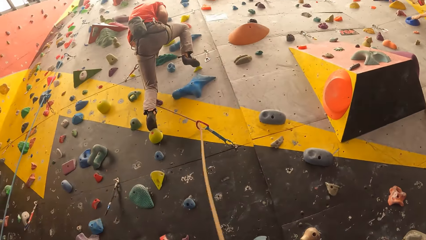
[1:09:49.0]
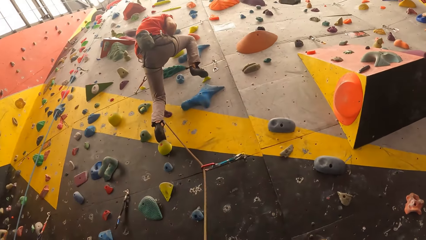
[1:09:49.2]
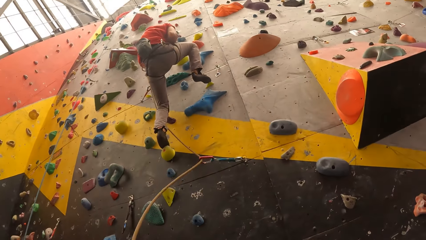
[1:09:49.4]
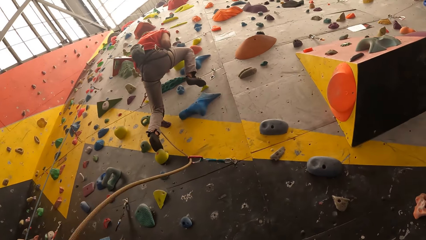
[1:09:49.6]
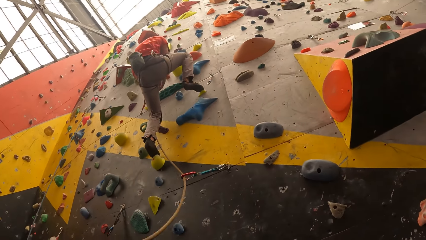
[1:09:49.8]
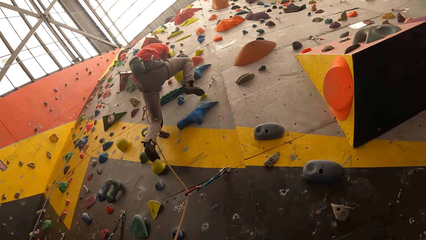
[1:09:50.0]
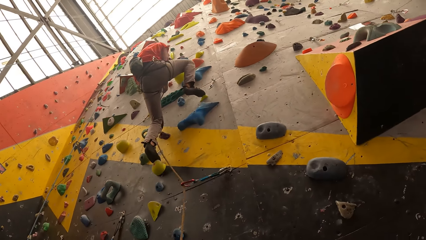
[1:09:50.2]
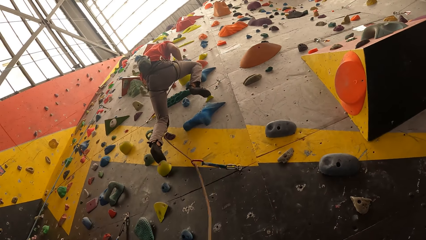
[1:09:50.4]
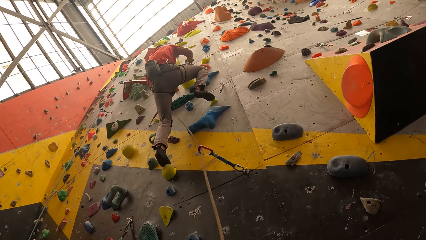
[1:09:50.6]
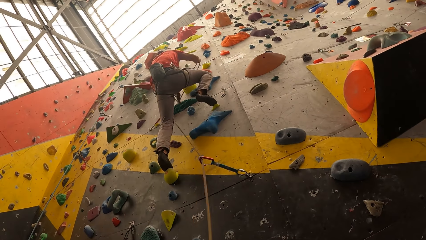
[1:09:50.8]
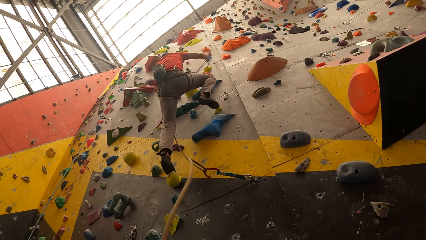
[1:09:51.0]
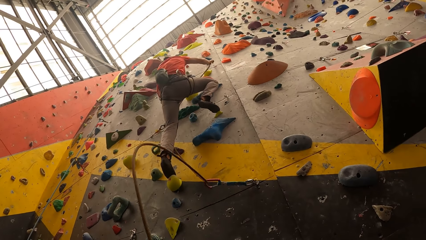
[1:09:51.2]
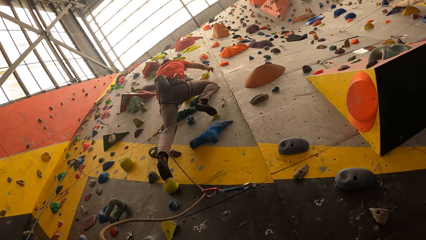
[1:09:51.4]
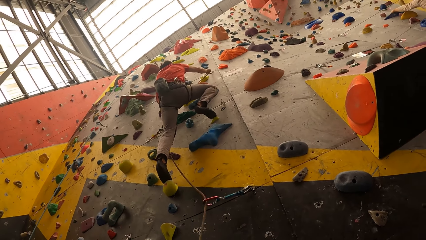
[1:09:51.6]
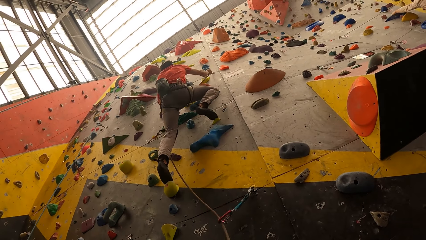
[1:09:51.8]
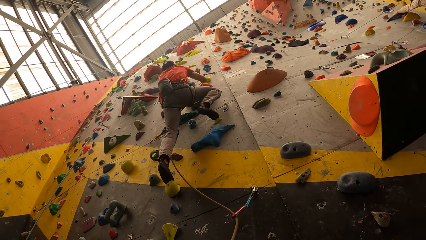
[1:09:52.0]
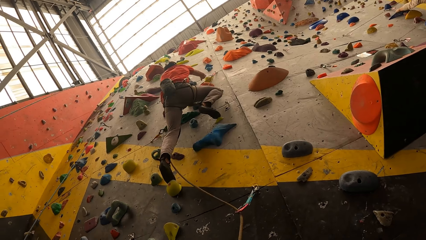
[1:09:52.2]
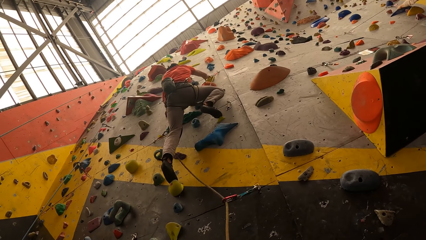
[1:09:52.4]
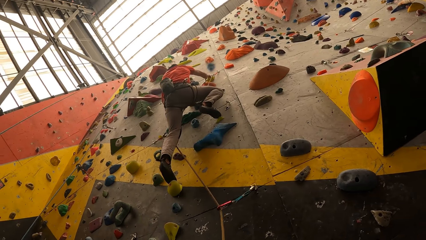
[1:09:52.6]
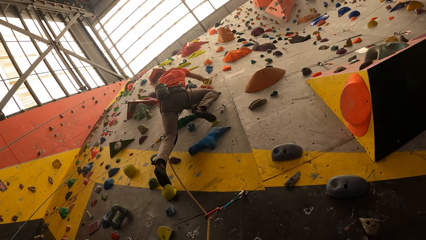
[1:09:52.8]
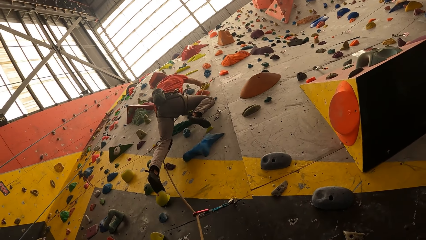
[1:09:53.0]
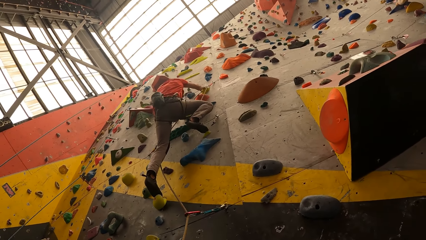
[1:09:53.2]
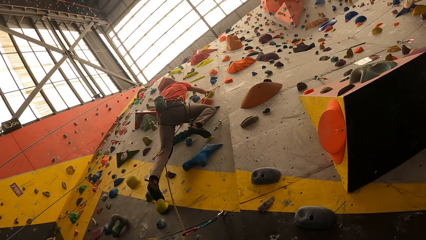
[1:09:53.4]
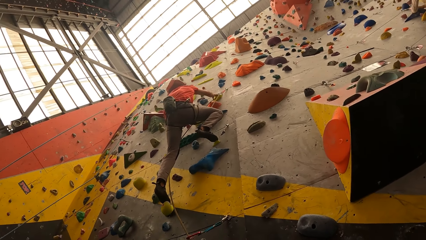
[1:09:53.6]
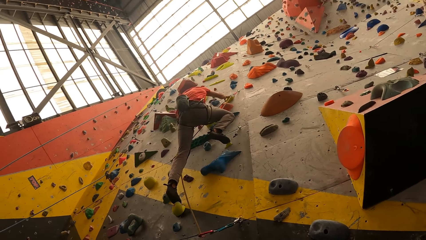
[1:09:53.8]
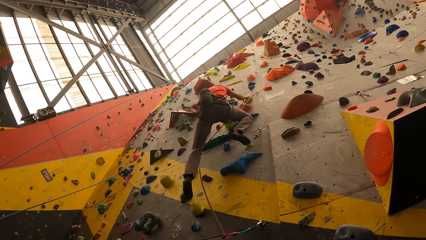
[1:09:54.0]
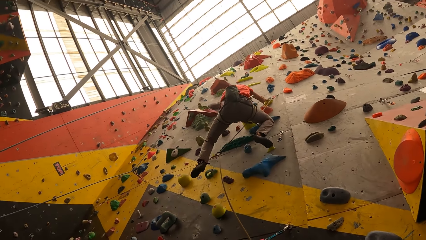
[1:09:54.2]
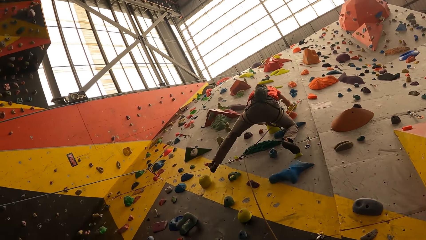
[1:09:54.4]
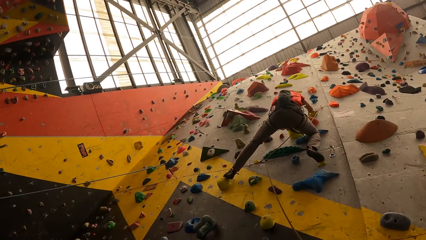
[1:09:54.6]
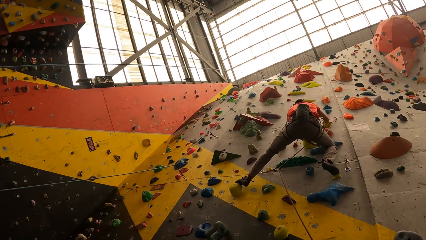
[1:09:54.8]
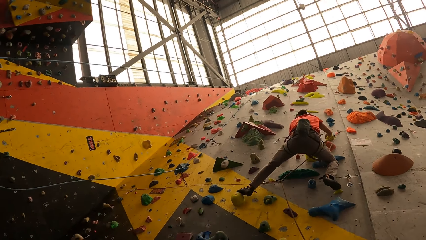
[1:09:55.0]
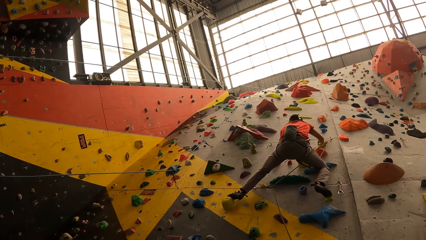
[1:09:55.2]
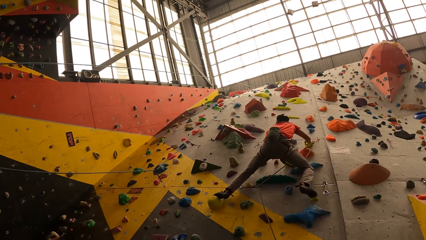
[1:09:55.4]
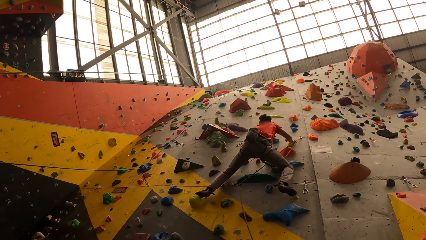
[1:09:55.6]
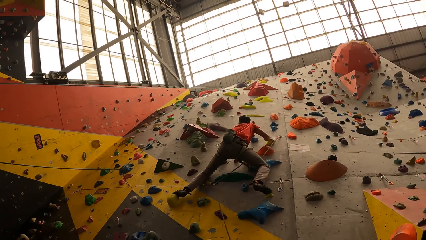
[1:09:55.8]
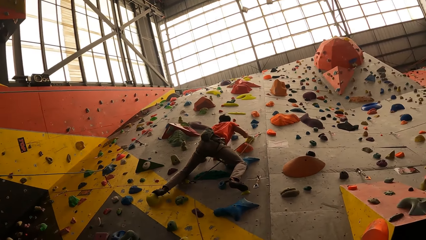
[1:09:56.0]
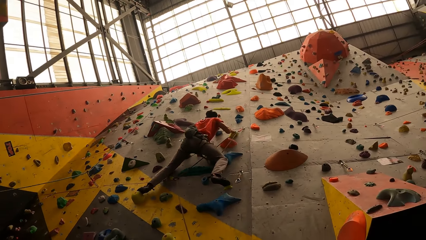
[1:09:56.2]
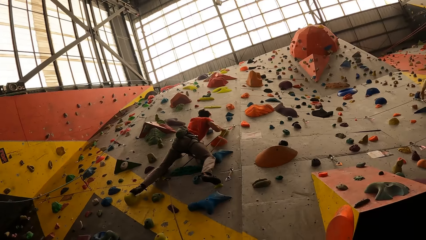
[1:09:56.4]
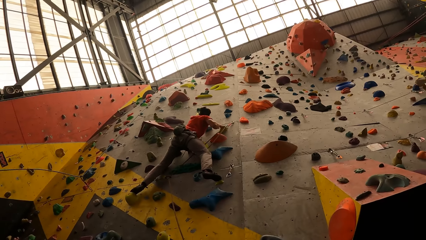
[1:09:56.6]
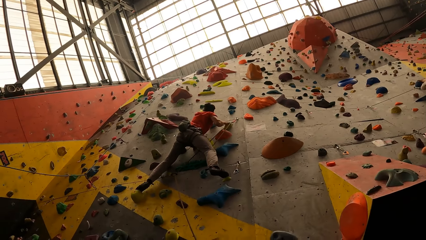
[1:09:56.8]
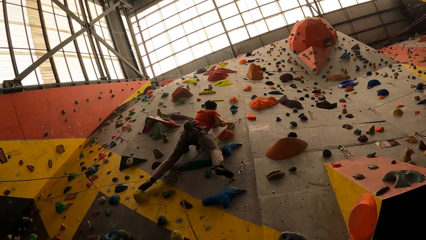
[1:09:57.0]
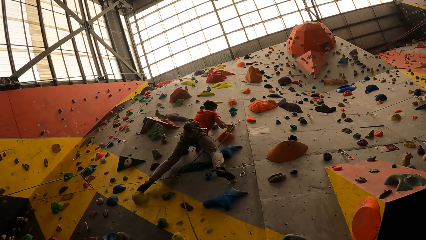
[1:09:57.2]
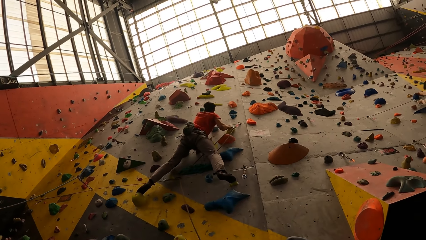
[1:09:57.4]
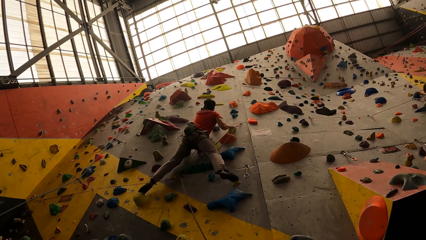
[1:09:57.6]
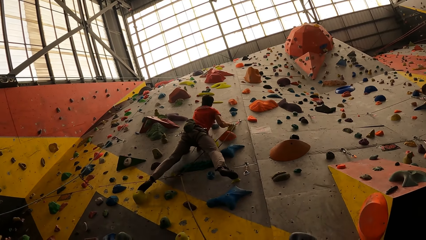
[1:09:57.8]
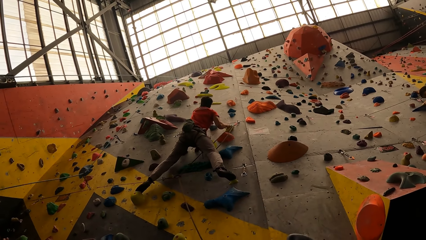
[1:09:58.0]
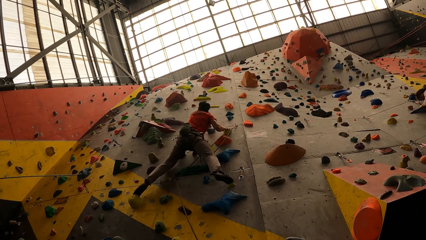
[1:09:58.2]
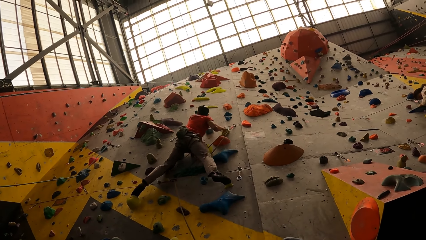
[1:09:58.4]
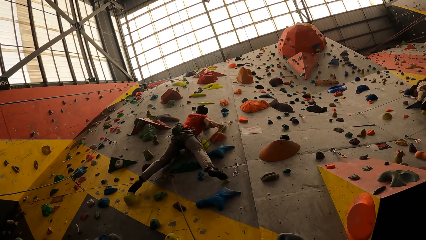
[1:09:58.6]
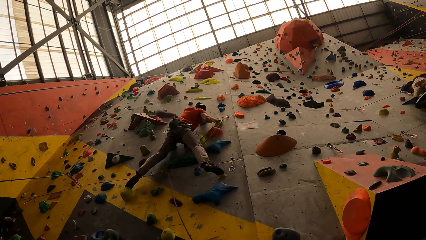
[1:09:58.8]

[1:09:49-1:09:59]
The man puts the rope on the hook and climbs up the bouldering wall.

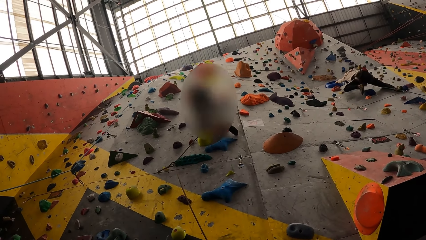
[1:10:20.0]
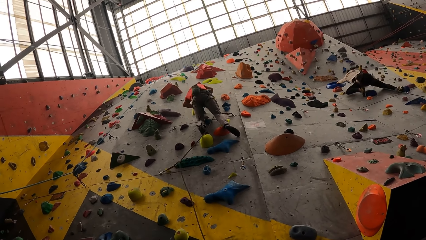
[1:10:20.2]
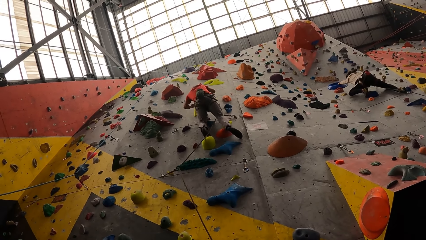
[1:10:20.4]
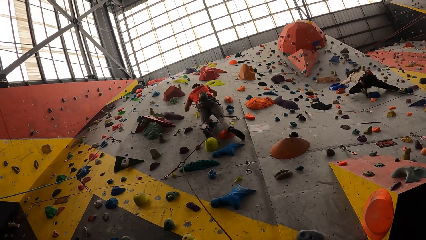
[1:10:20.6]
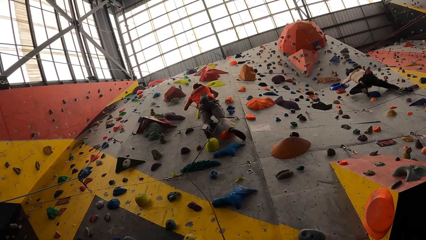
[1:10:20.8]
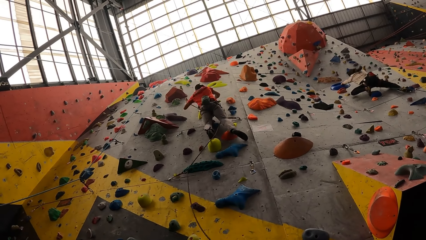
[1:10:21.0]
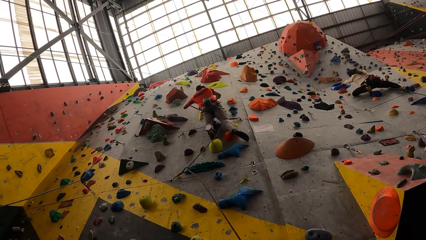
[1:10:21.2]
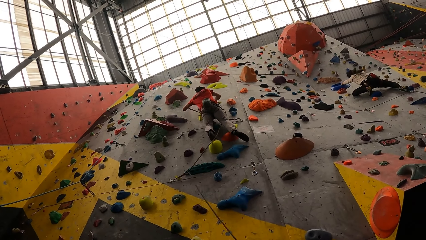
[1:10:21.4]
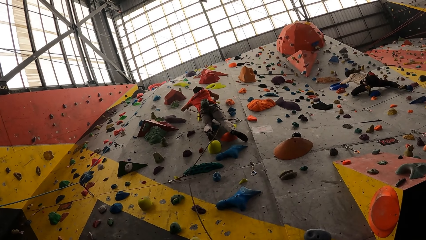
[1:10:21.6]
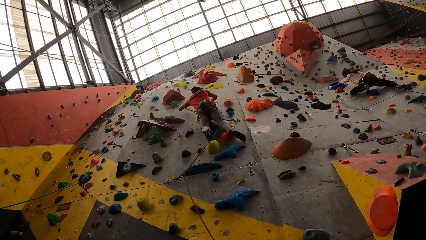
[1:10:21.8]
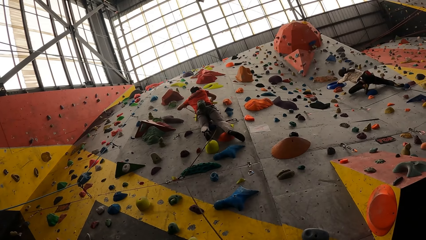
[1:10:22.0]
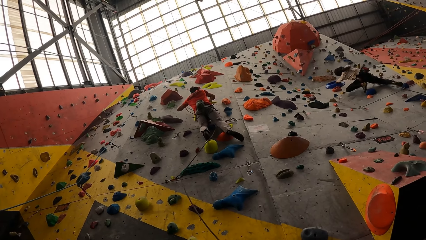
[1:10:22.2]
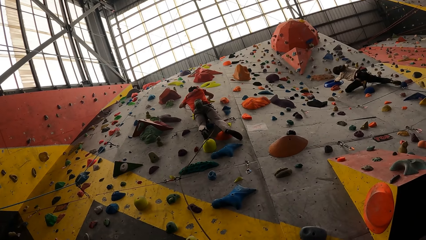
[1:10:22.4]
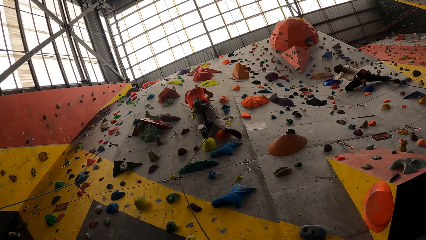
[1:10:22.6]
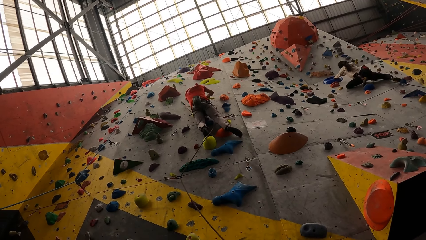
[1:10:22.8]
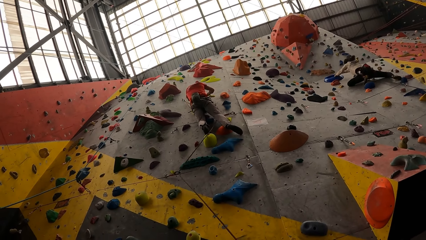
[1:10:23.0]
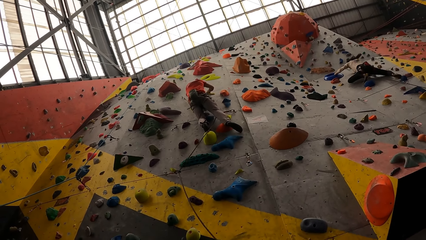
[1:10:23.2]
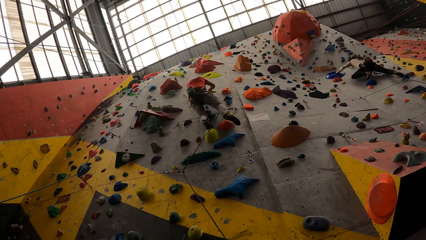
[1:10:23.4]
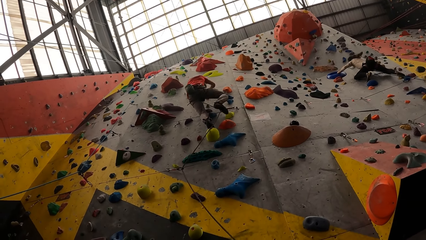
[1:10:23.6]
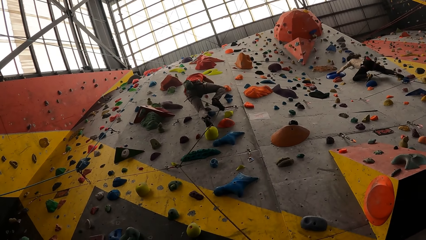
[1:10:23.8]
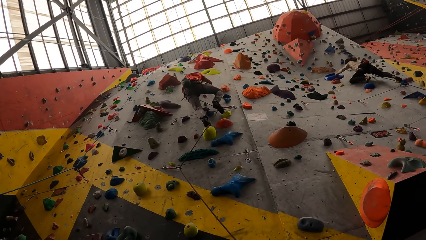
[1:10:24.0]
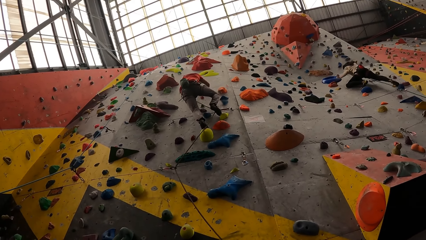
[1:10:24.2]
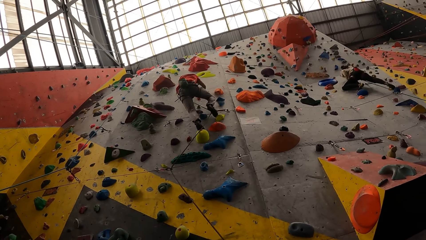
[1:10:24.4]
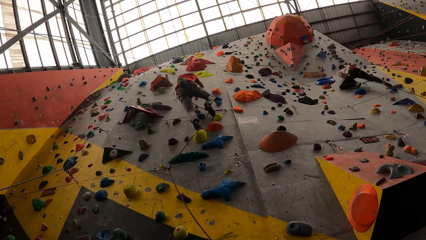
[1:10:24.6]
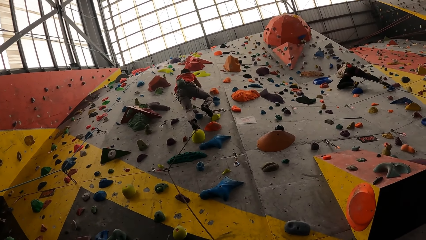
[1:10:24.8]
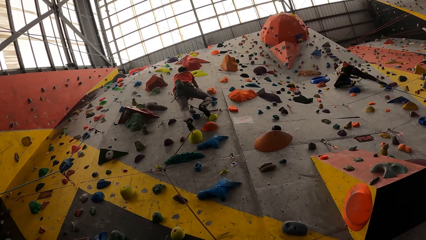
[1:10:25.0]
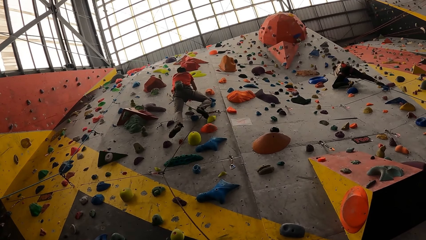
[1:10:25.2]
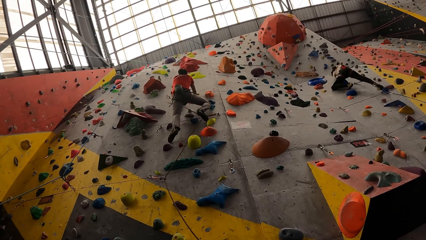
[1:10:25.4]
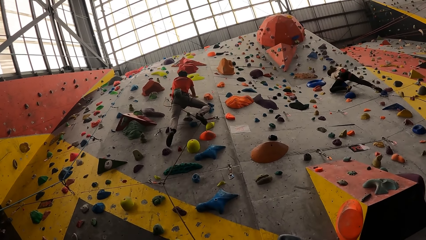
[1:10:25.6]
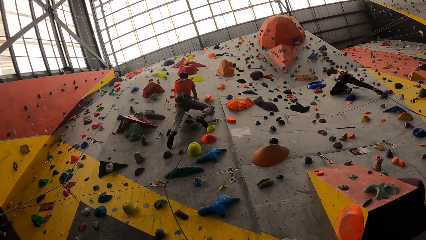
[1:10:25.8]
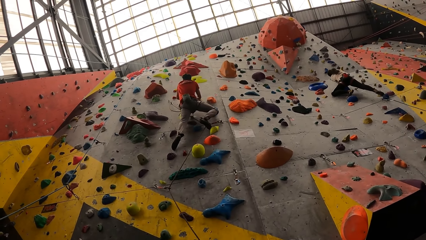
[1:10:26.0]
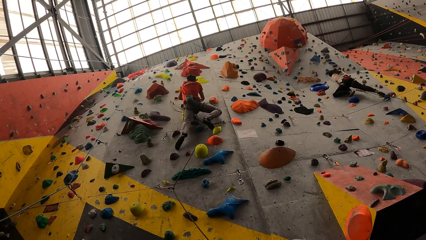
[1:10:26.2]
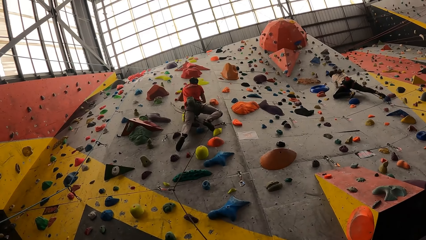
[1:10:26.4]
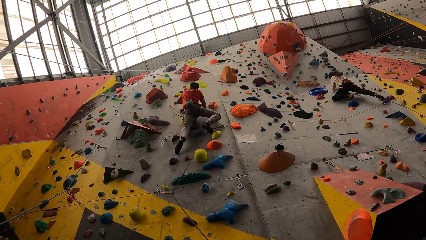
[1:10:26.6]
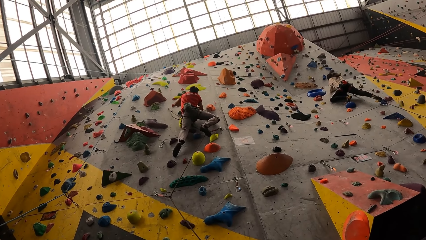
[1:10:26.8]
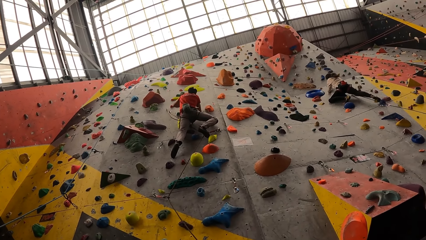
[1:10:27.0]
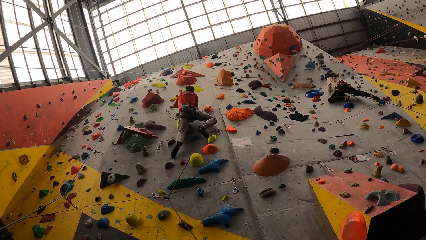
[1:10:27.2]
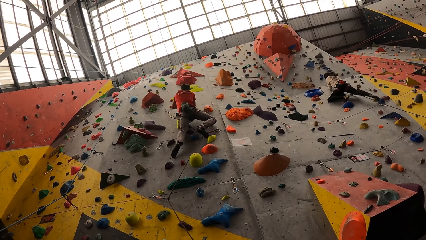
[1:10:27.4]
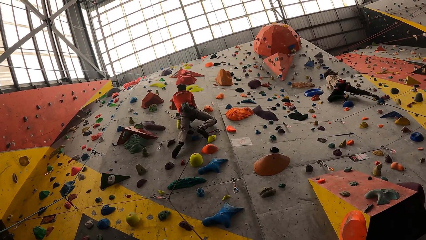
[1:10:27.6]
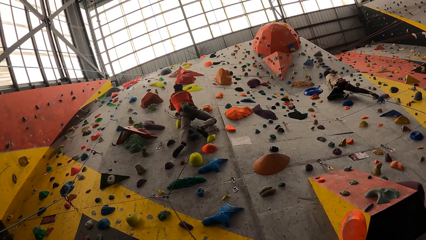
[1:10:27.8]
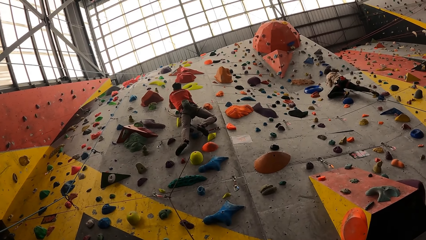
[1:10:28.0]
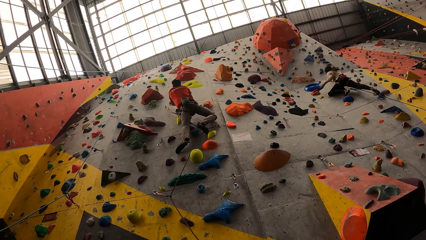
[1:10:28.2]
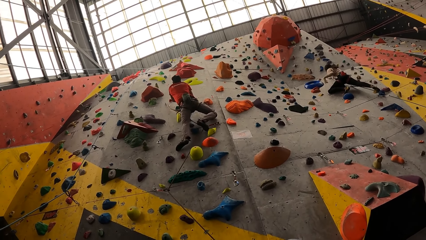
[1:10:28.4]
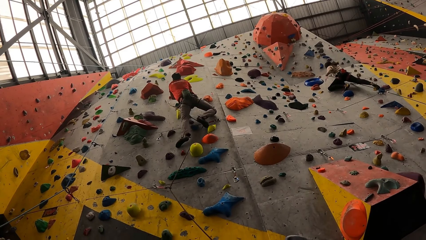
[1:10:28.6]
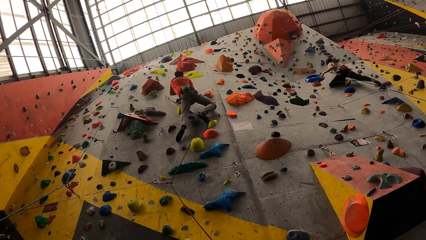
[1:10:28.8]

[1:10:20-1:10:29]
A man puts the rope on the hook. He climbs up the bouldering wall.
